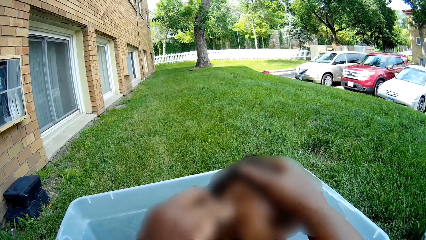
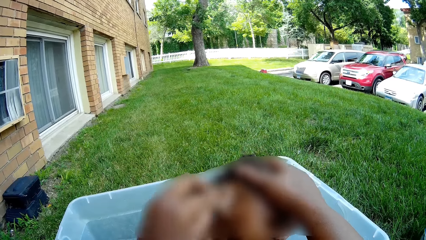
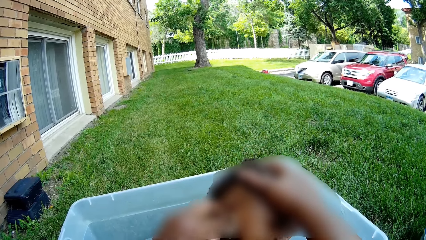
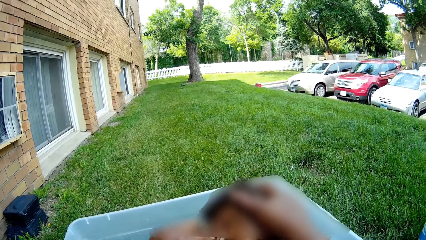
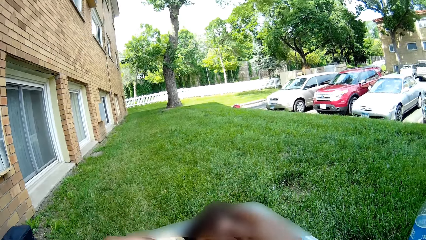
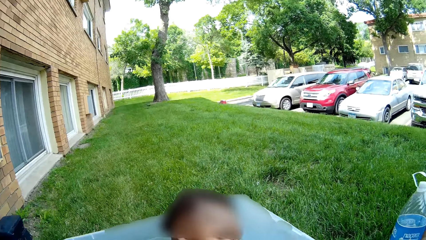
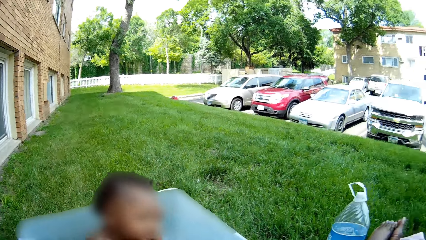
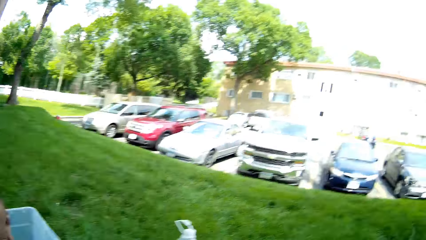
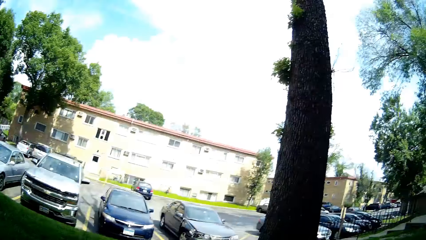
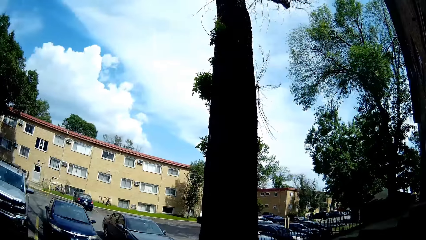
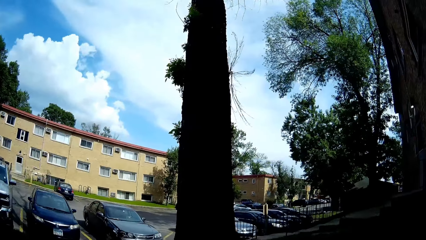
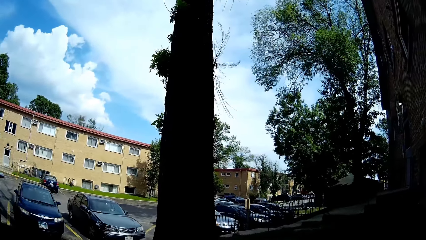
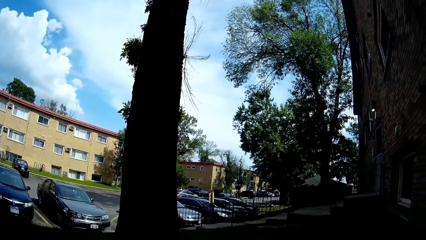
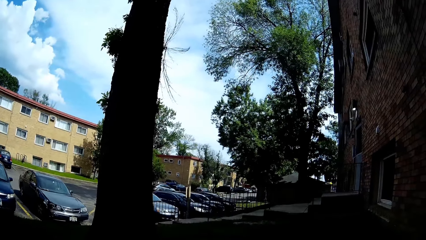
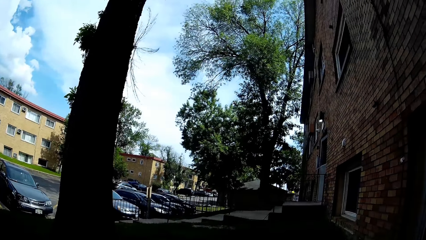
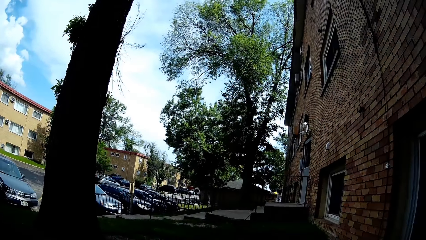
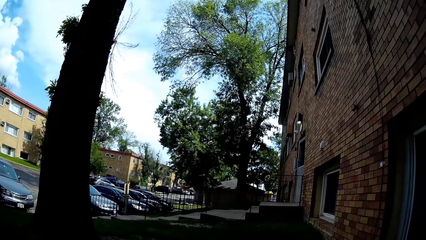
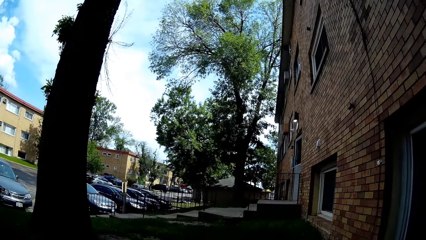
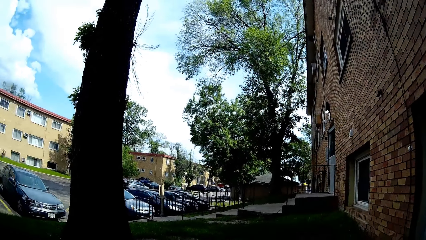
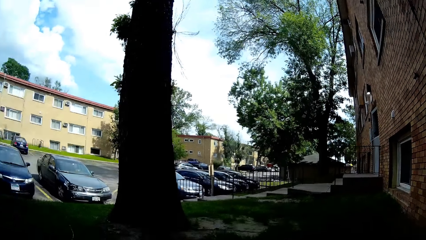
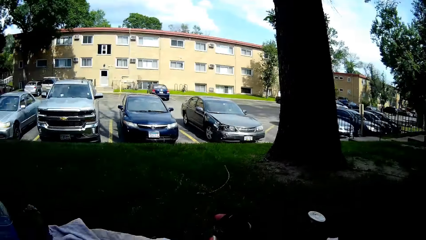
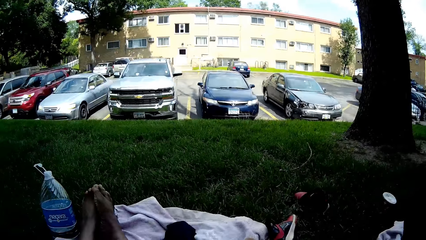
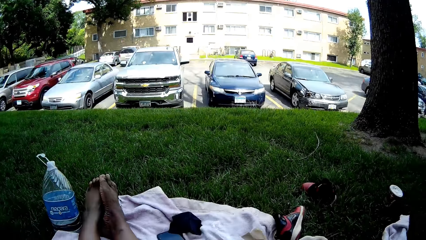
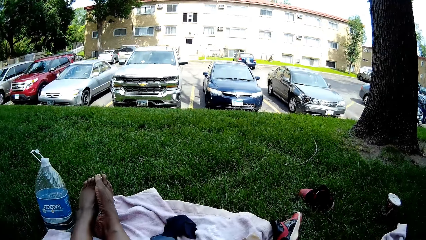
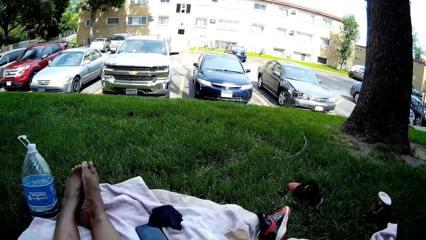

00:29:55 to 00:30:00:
The camera wearer moves around the field.
